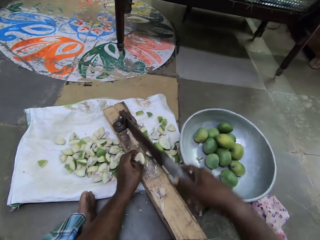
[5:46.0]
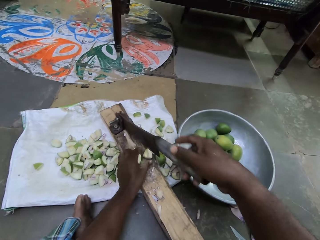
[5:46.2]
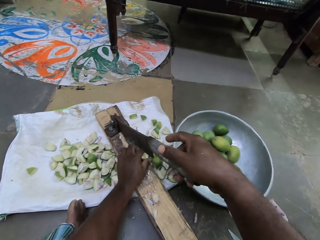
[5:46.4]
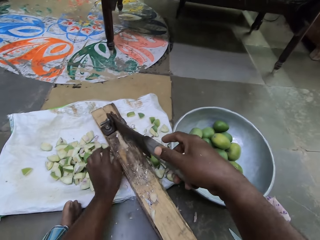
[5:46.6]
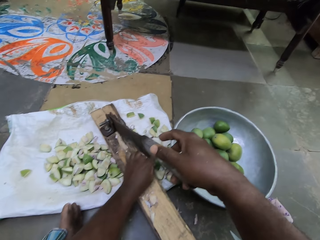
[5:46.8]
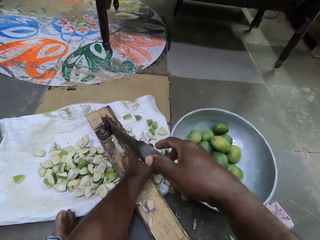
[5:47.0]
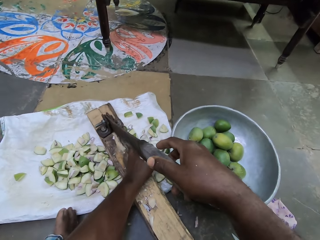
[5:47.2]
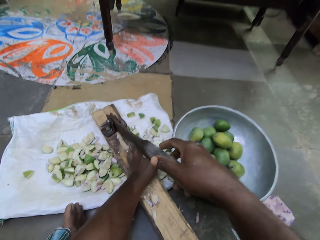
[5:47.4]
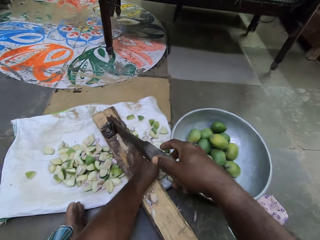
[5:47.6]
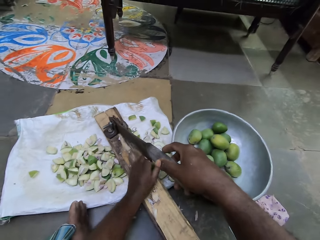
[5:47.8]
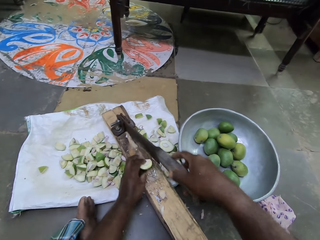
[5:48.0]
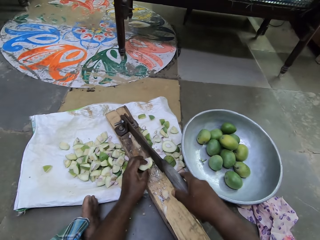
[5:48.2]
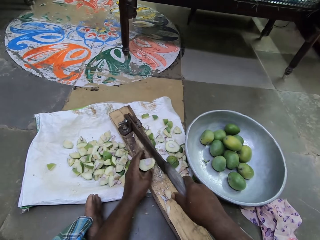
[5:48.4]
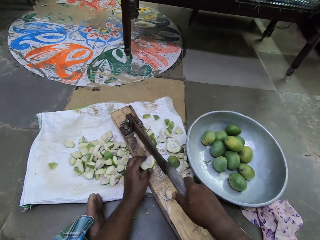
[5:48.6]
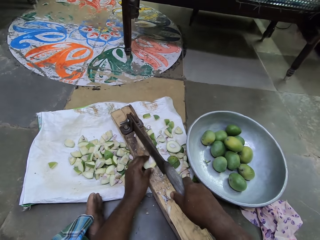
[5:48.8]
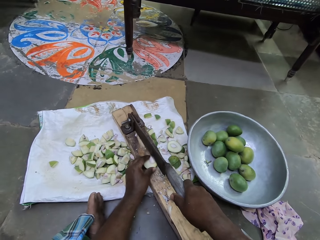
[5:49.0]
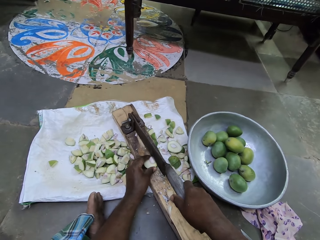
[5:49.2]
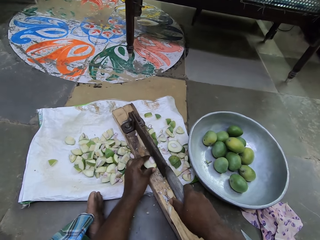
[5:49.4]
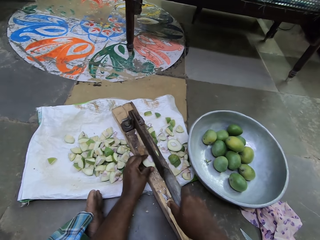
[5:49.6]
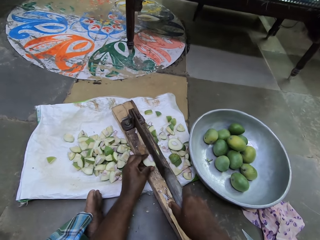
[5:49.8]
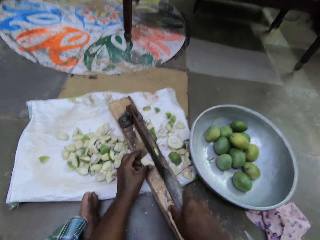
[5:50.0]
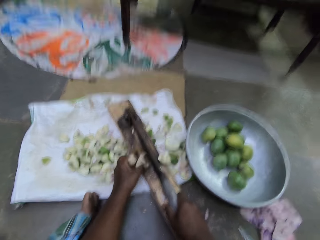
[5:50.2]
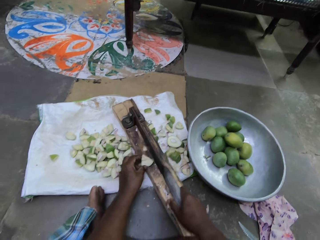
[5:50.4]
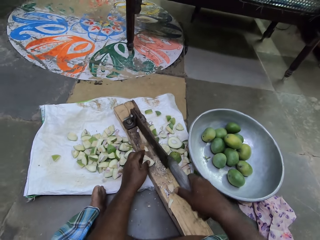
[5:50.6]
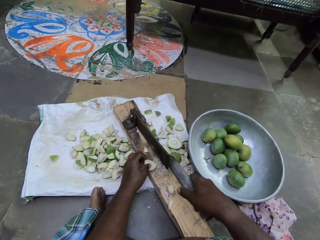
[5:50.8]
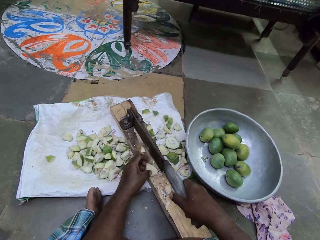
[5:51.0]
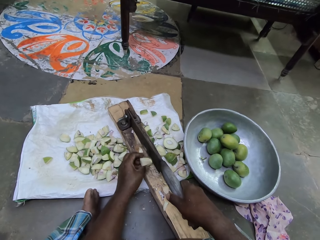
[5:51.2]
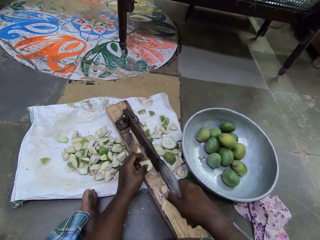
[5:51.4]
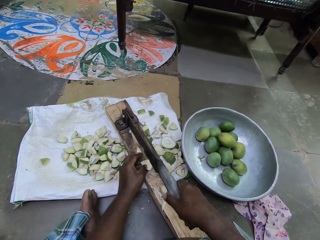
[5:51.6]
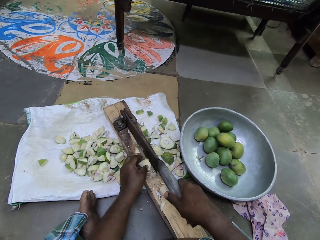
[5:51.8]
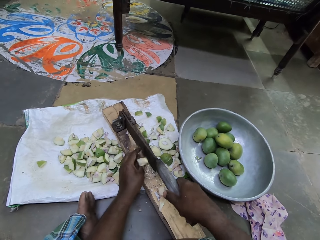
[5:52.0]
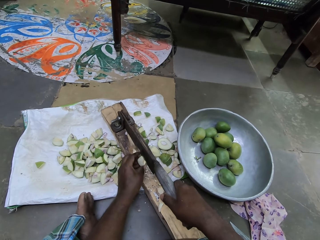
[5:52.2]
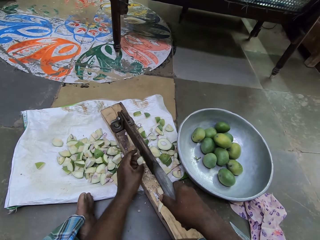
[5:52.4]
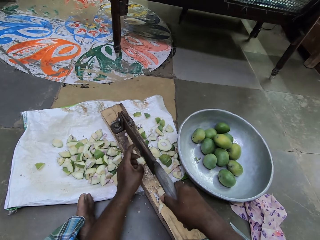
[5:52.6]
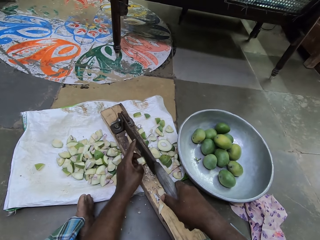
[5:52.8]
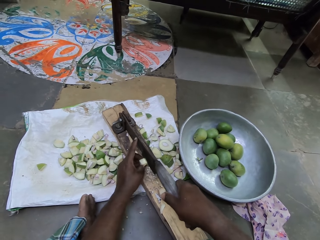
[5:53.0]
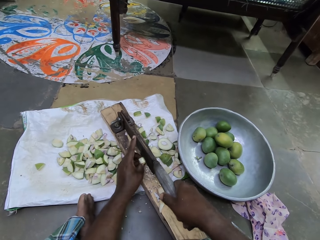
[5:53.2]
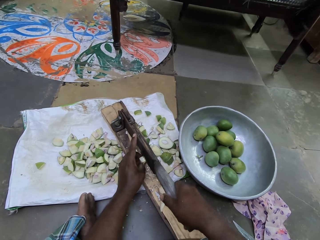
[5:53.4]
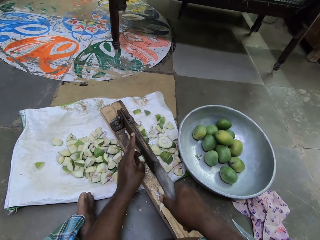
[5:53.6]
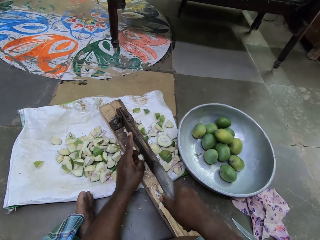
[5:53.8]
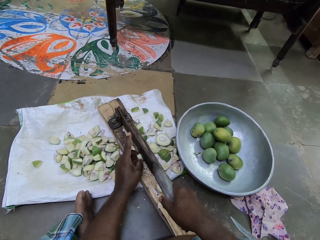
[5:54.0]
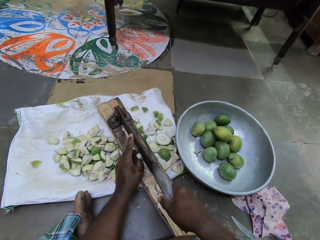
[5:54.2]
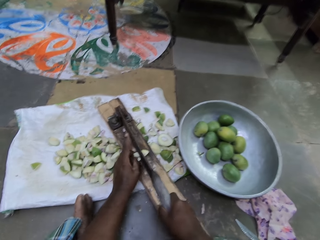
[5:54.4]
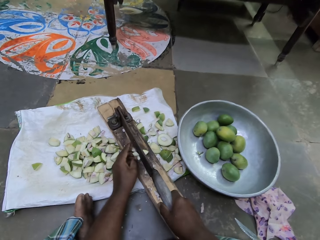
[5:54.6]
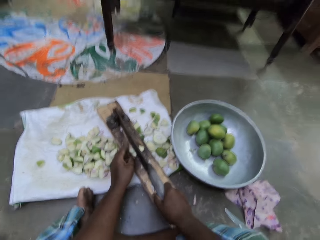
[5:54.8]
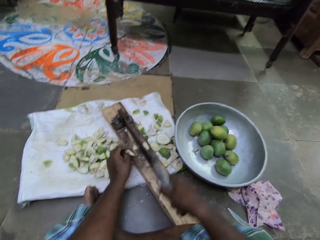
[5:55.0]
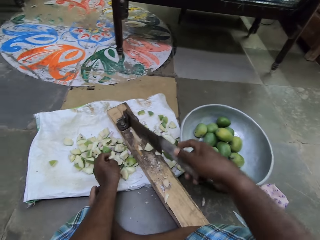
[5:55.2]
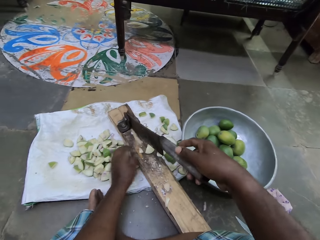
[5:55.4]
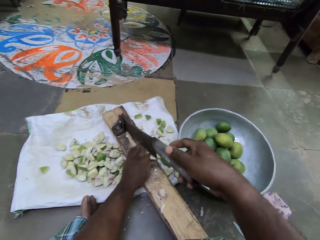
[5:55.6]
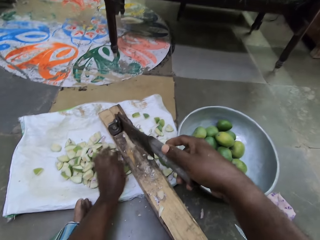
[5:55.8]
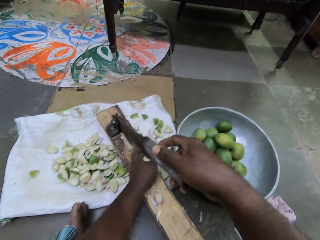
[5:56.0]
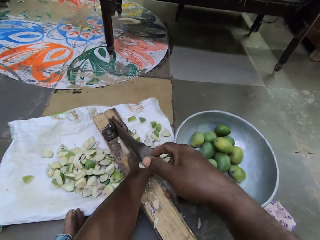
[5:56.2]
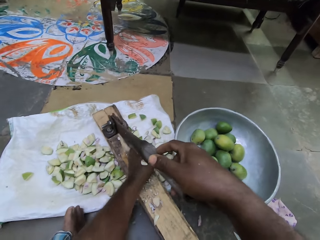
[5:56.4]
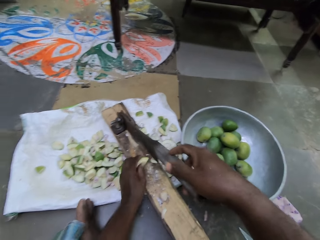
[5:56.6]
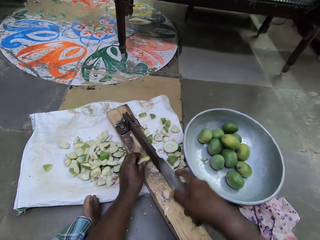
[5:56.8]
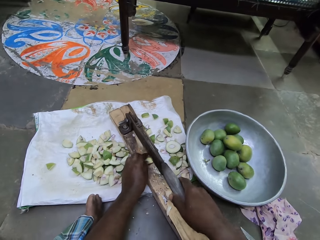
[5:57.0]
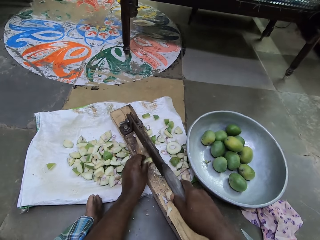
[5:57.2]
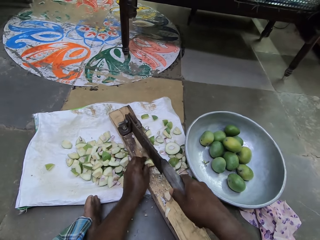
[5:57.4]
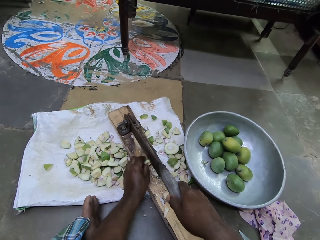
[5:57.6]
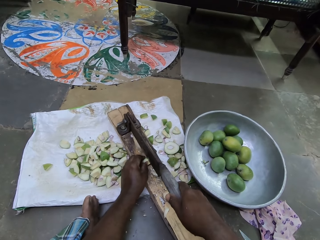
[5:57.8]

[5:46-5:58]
The camera wearer sweeps the pieces of mango on the fruit cutter to the sack with his left hand. He picks a piece of mango from the sack with his left hand. He places the piece of mango on the fruit cutter with his left hand. He cuts the piece of the mango on the fruit cutter with his right hand. He adjusts the piece of the mango on the fruit cutter with his left hand. He cuts the piece of the mango on the fruit cutter with his right hand. He drops the piece of mango in his left hand on the sack. He sweeps the piece of mango on the fruit cutter to the sack with his left hand. He picks a piece of mango from the sack with his left hand. He places the piece of the mango on the fruit cutter with his left hand.

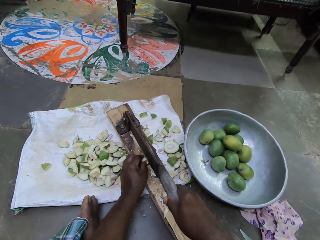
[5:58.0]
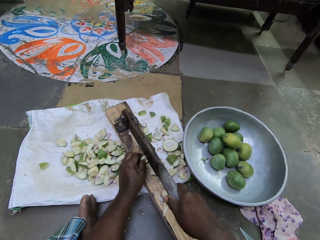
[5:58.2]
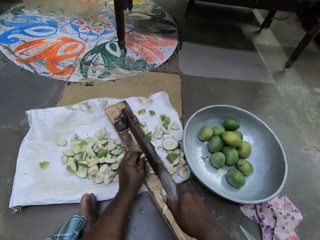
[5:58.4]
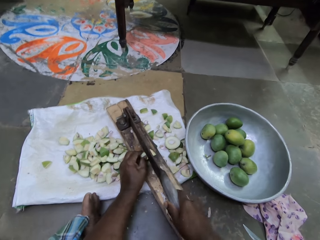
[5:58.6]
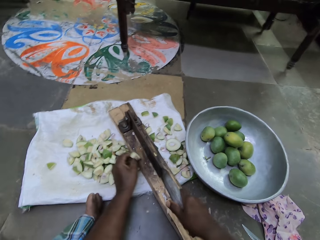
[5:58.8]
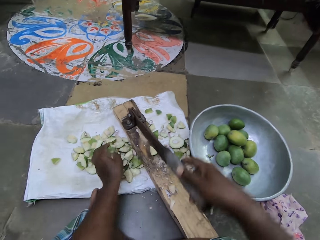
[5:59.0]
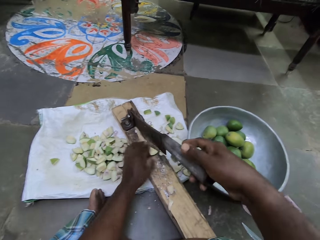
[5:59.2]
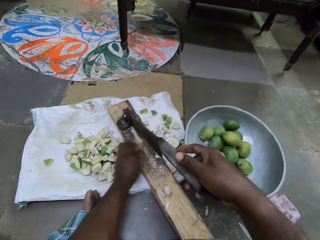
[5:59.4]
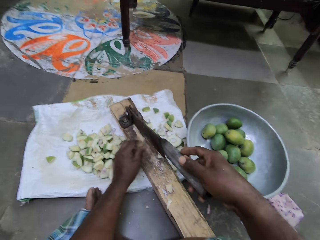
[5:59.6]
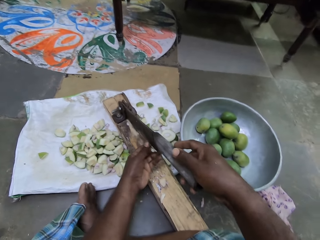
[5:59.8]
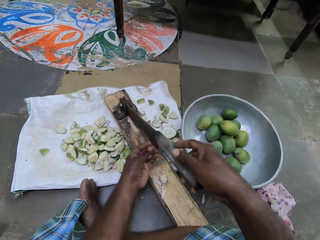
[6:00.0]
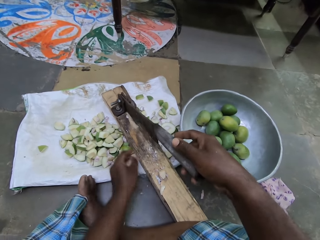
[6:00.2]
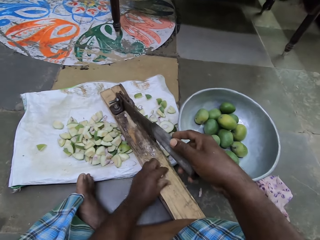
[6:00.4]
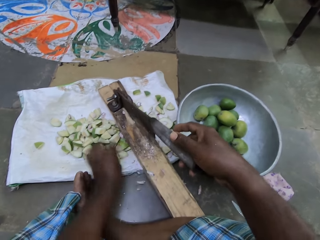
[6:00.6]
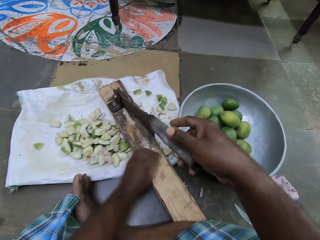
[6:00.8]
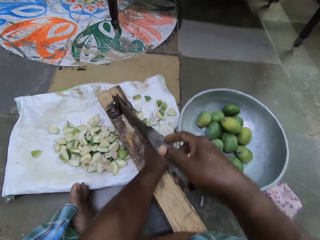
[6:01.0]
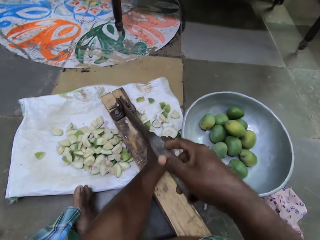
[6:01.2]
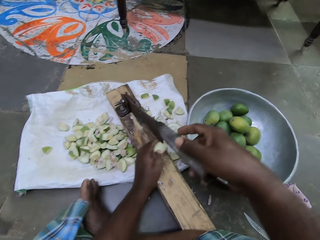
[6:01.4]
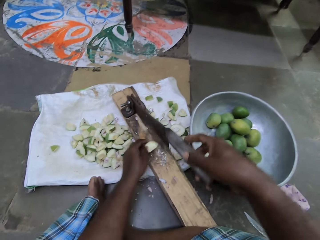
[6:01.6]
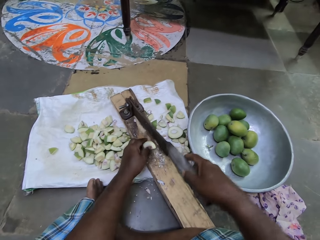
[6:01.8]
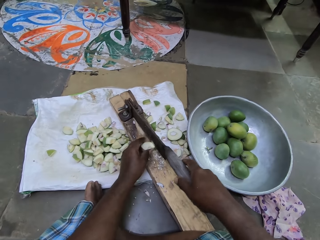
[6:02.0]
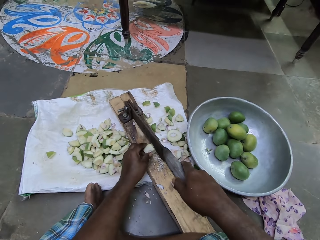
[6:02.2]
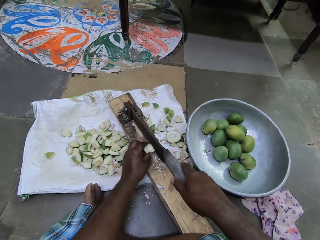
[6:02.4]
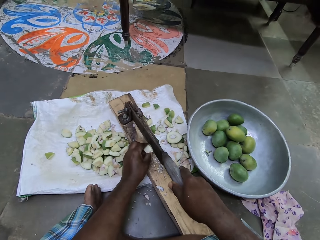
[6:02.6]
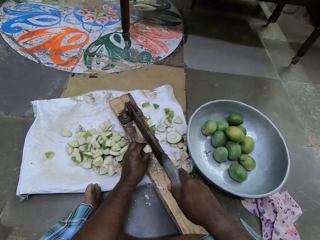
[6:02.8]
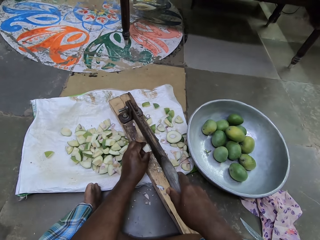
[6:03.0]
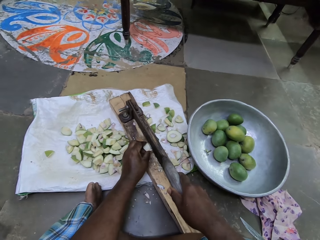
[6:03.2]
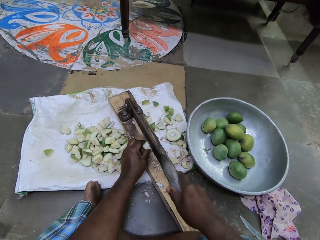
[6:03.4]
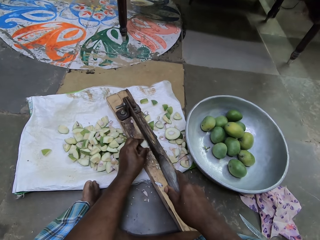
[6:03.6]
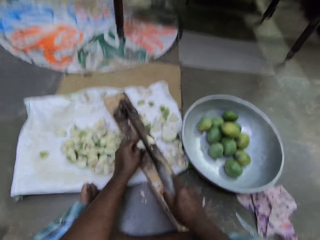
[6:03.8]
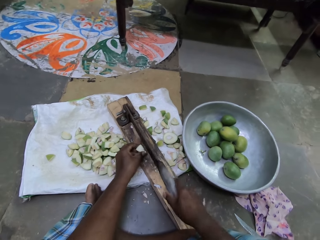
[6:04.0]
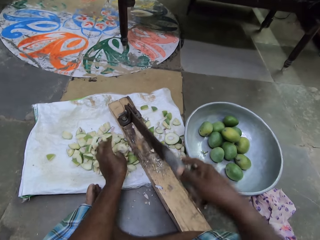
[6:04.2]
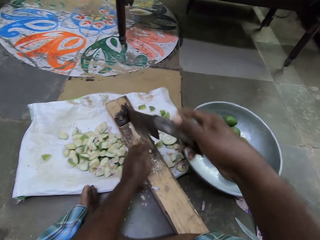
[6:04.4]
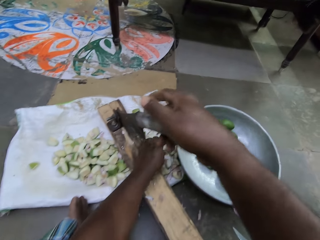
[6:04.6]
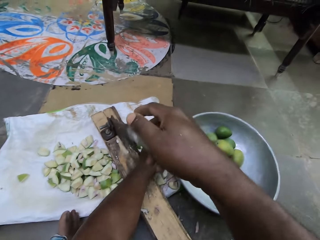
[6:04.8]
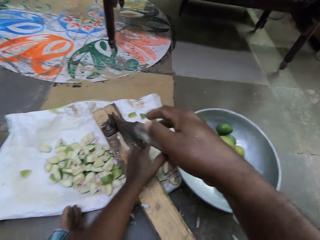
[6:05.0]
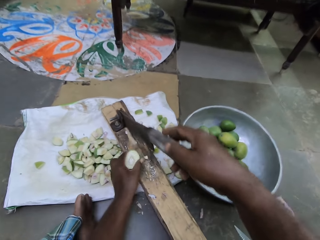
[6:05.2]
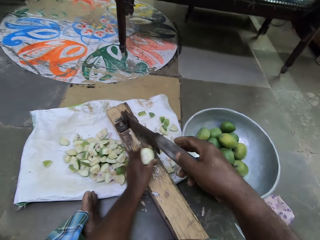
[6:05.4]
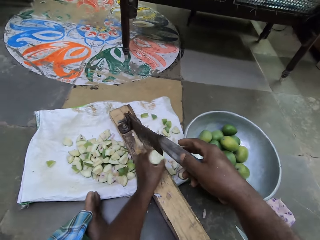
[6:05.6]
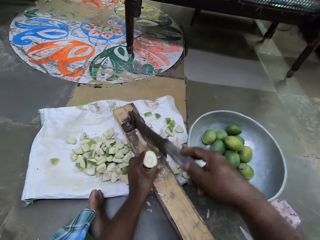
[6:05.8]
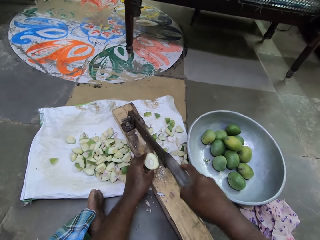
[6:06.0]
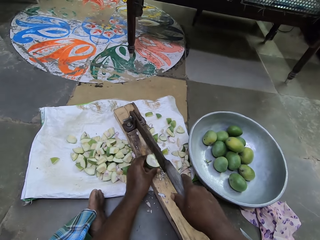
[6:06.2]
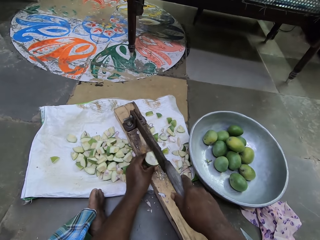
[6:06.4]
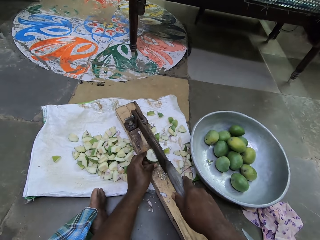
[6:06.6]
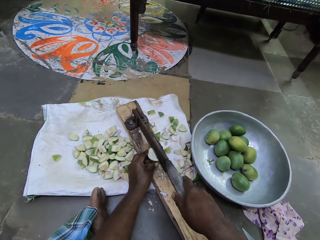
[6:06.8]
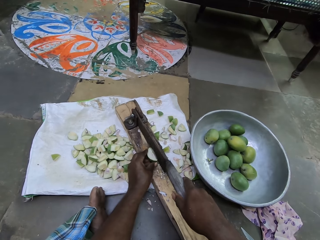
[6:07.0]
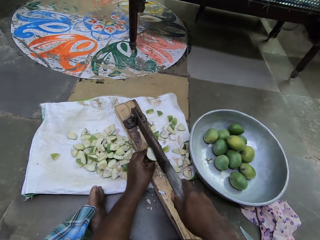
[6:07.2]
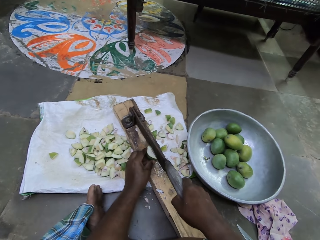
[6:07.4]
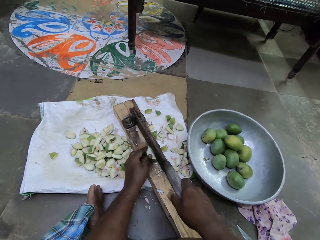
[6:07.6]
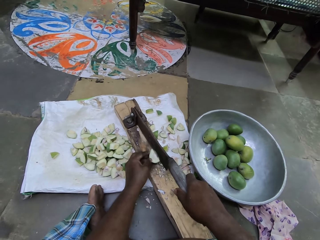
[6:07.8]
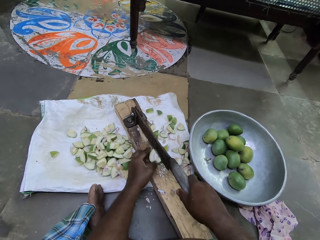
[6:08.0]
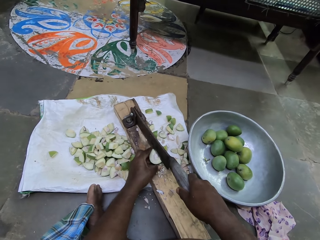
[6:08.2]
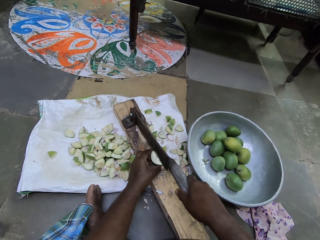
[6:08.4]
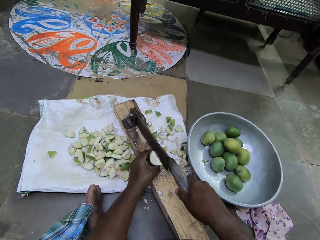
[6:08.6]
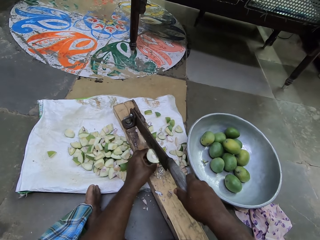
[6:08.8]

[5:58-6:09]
The camera wearer cuts the piece of the mango on the fruit cutter or pickle cutter with his right hand. He drops the piece of mango in his left hand on the sack. He sweeps the piece of mango on the fruit cutter to the sack with his left hand. He removes a piece of fruit on the blade of the fruit cutter with his left hand. He sweeps pieces of mango on the fruit cutter to the sack with his left hand. He picks a piece of mango from the sack with his left hand. He places the piece of the mango on the fruit cutter with his left hand. He cuts the piece of the mango on the fruit cutter with his right hand. He drops the piece of mango in his left hand on the sack. He picks a piece of mango from the sack with his left hand. He places the piece of the mango on the fruit cutter with his left hand. He cuts the raw mango with the pickle cutter.
